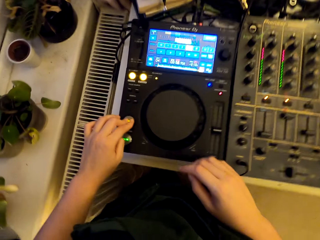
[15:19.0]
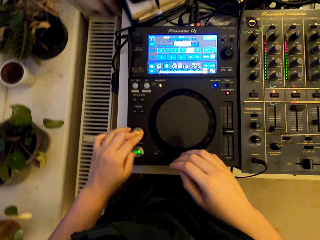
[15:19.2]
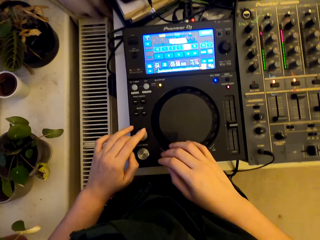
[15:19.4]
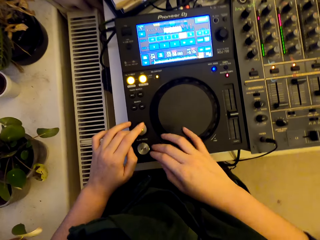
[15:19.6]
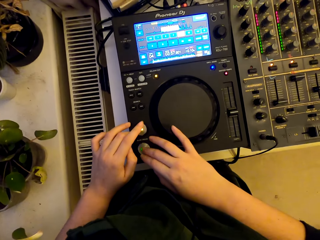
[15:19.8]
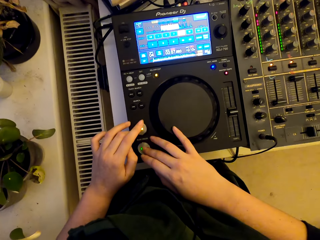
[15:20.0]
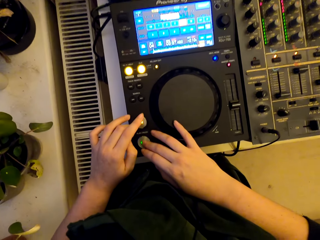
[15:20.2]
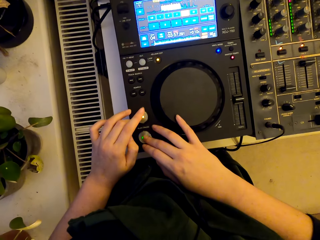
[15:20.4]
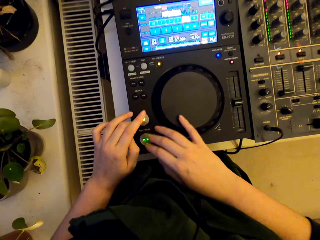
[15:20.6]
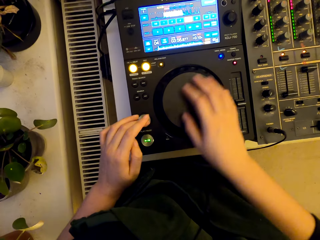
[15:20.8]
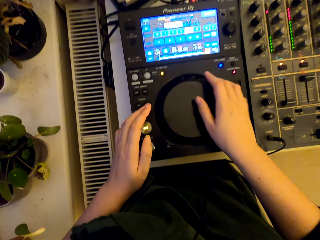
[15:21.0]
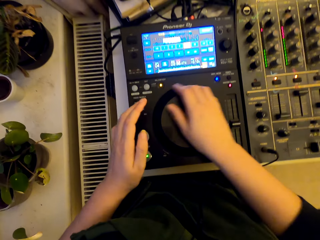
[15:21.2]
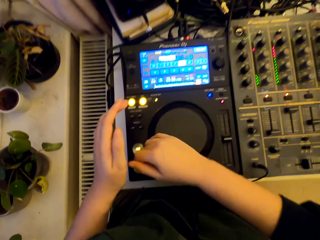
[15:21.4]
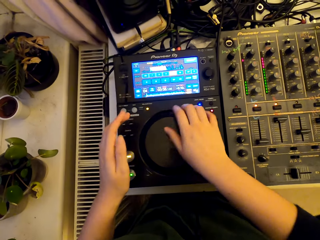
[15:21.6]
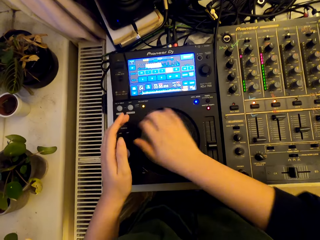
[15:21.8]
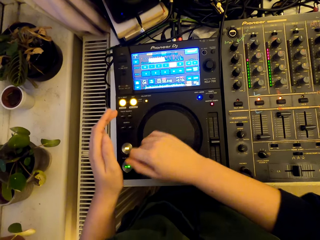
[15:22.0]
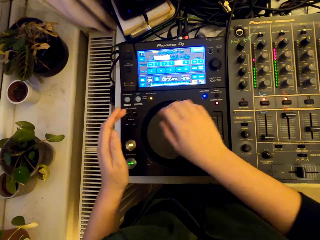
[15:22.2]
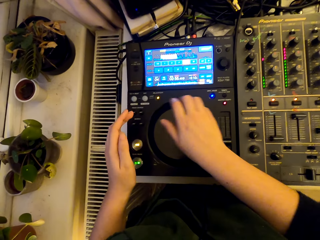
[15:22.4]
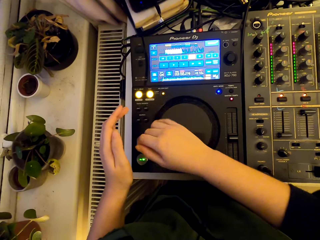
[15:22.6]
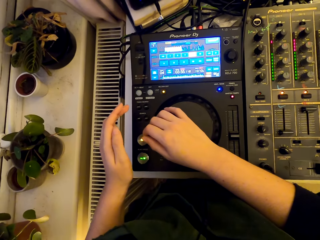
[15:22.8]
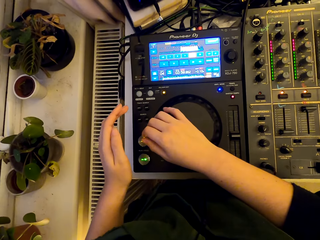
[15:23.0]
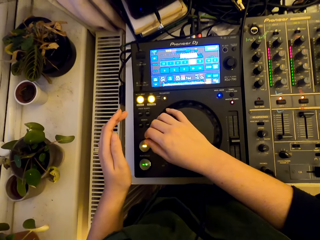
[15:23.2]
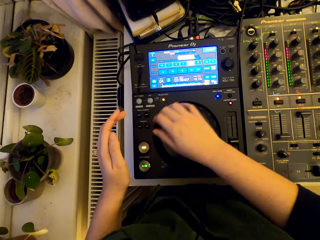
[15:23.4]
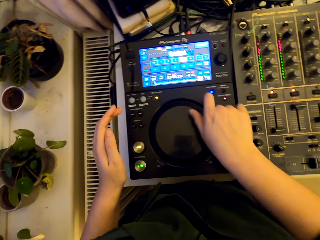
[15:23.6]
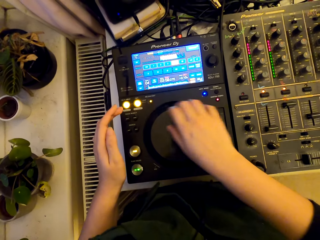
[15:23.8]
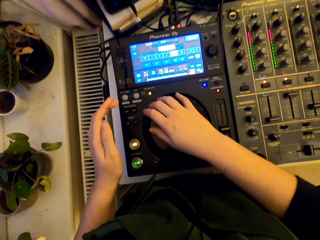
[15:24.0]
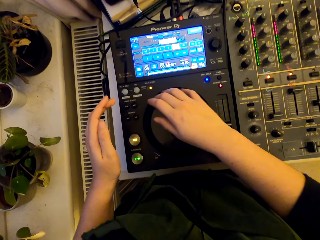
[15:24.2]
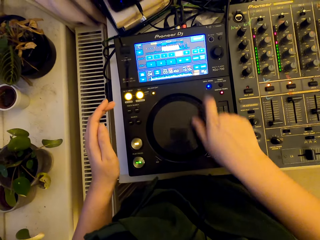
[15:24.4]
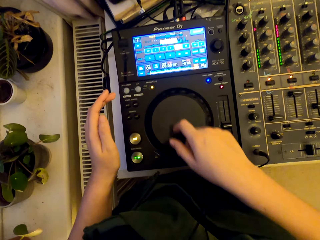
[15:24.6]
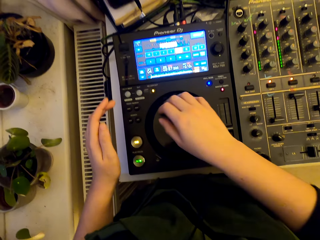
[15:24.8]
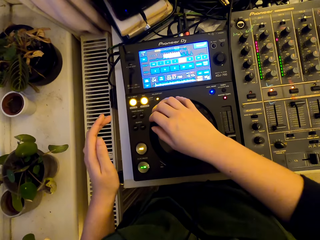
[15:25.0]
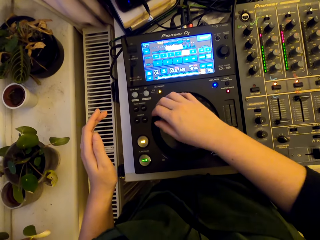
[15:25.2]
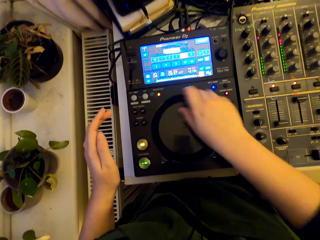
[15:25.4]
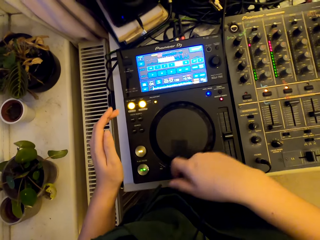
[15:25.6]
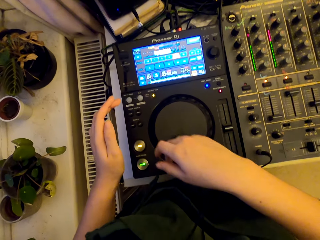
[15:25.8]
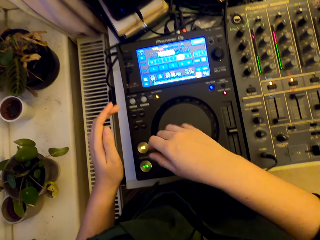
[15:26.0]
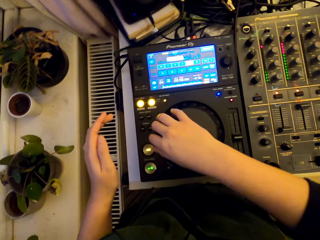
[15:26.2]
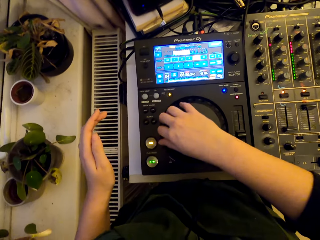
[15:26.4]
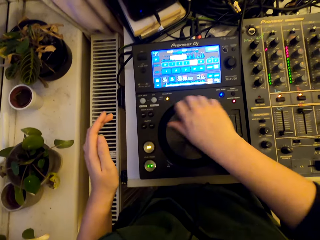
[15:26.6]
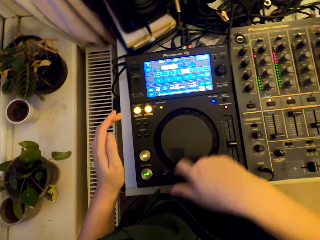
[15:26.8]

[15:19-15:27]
The camera wearer spins the jog wheel.

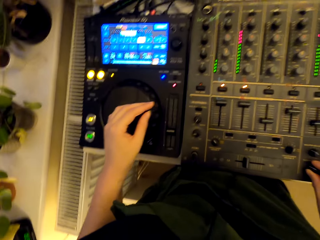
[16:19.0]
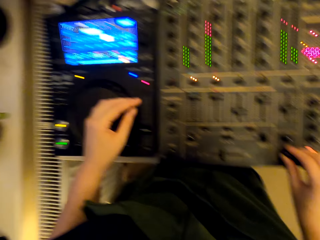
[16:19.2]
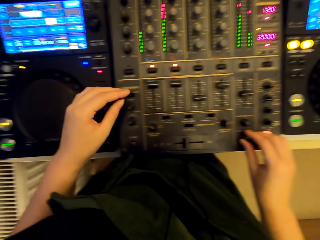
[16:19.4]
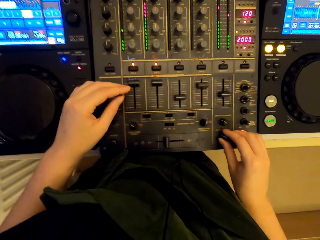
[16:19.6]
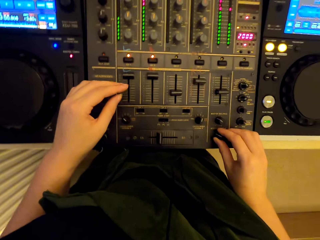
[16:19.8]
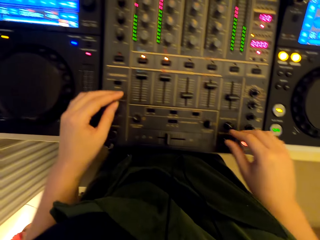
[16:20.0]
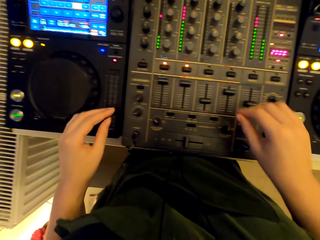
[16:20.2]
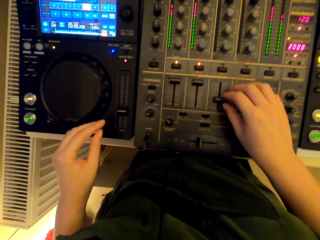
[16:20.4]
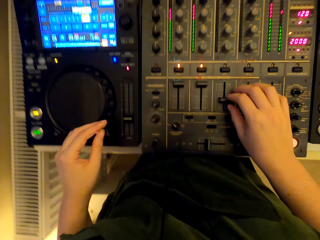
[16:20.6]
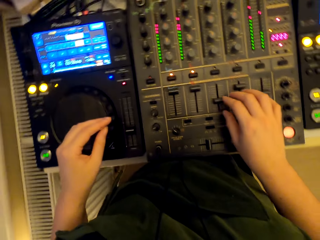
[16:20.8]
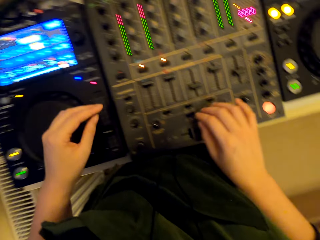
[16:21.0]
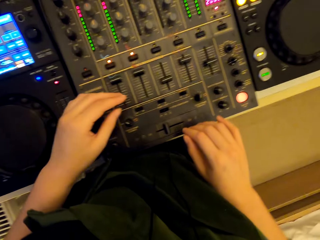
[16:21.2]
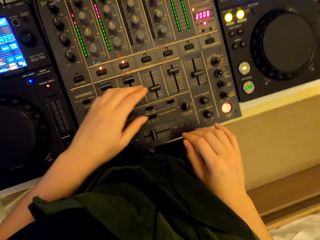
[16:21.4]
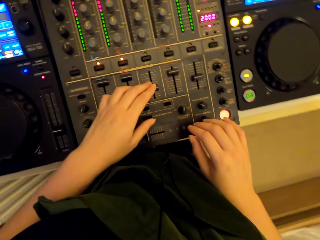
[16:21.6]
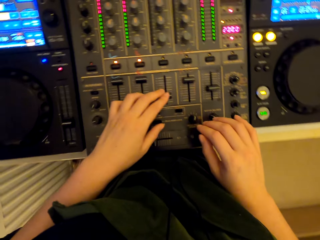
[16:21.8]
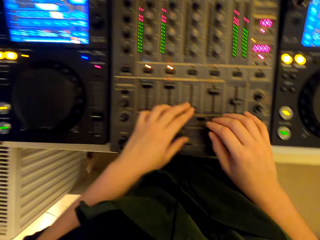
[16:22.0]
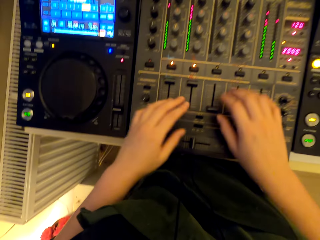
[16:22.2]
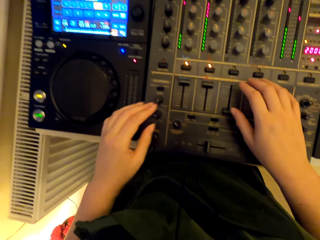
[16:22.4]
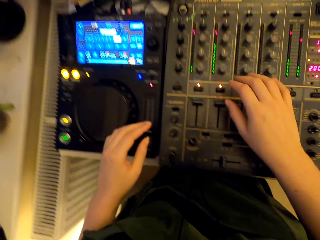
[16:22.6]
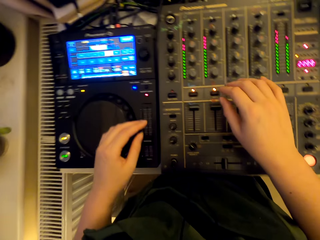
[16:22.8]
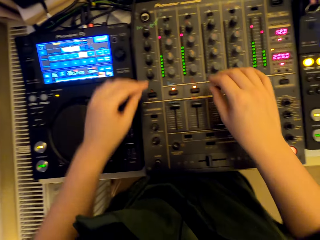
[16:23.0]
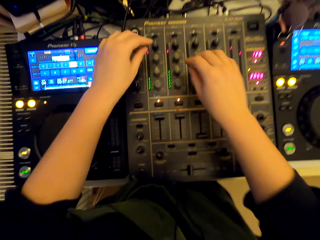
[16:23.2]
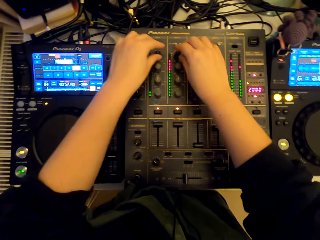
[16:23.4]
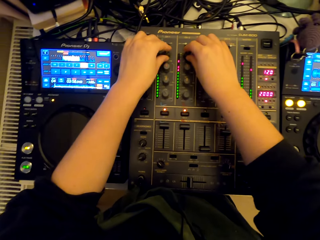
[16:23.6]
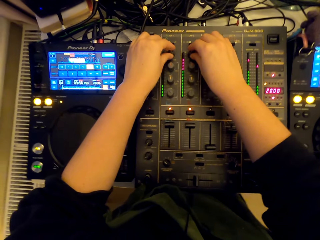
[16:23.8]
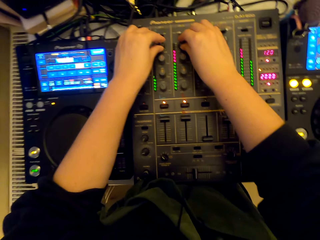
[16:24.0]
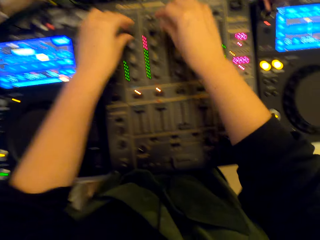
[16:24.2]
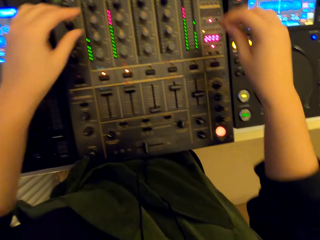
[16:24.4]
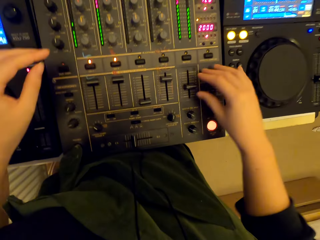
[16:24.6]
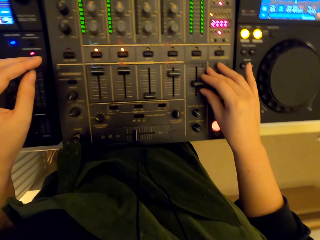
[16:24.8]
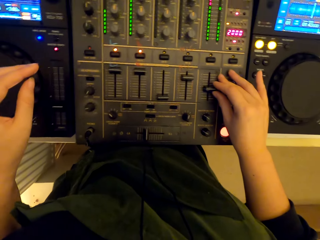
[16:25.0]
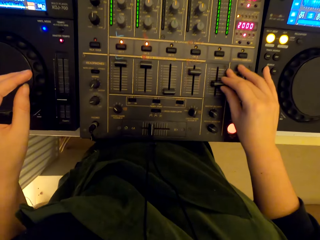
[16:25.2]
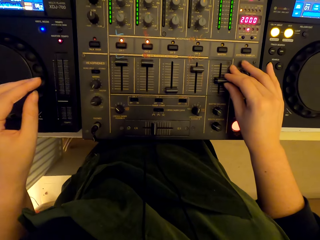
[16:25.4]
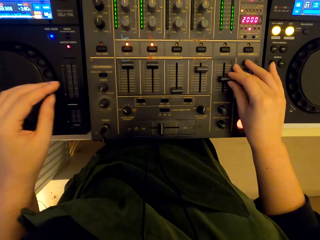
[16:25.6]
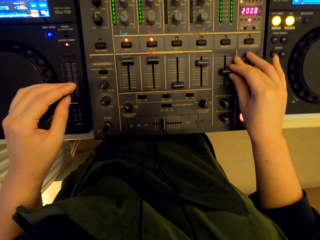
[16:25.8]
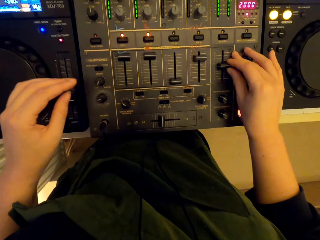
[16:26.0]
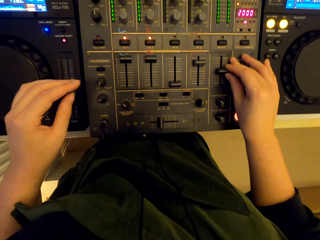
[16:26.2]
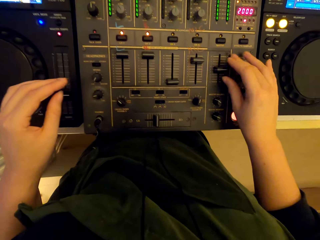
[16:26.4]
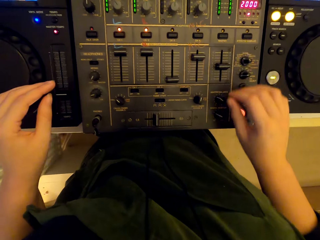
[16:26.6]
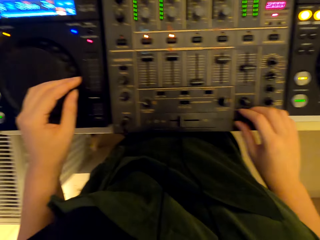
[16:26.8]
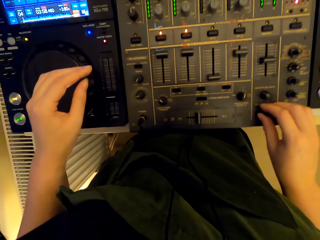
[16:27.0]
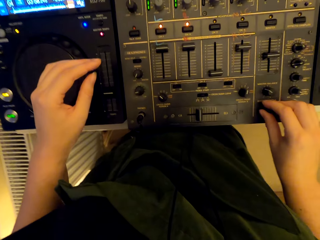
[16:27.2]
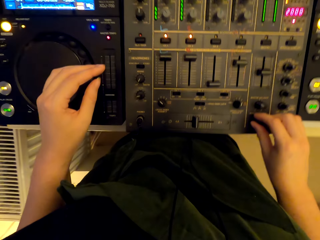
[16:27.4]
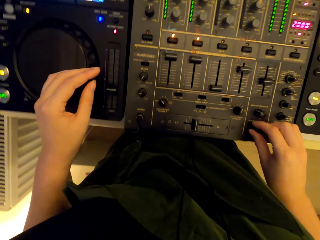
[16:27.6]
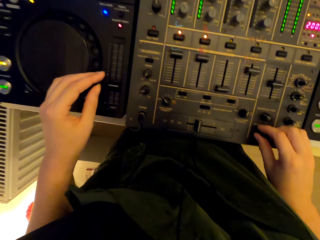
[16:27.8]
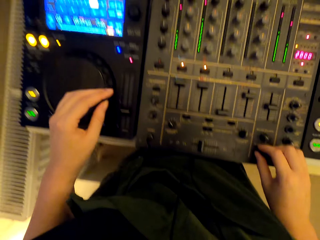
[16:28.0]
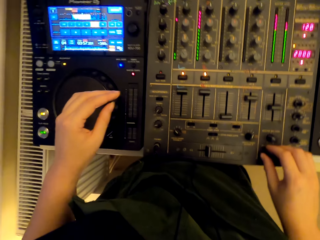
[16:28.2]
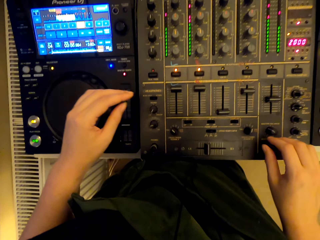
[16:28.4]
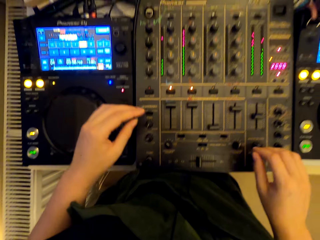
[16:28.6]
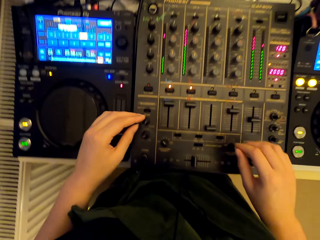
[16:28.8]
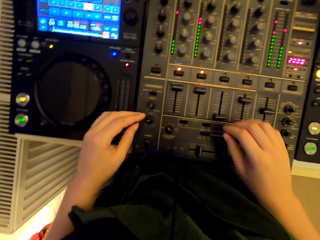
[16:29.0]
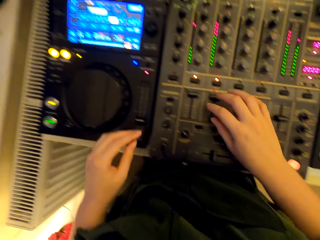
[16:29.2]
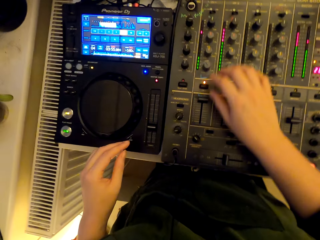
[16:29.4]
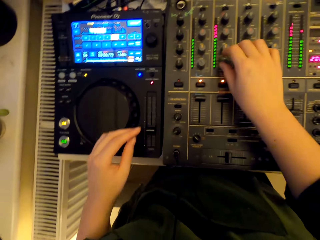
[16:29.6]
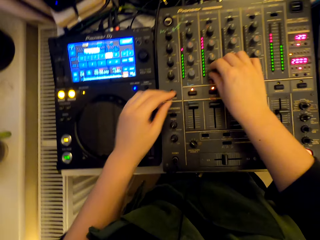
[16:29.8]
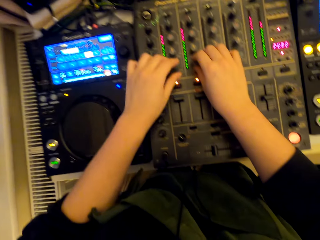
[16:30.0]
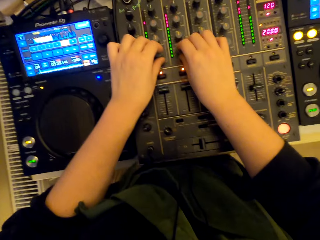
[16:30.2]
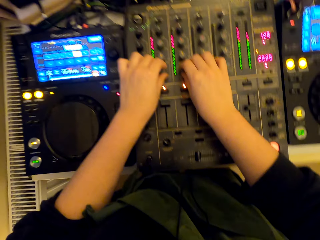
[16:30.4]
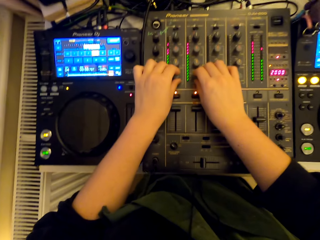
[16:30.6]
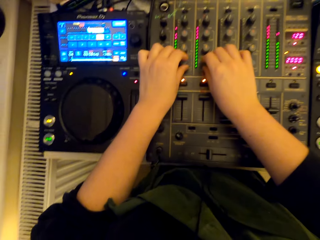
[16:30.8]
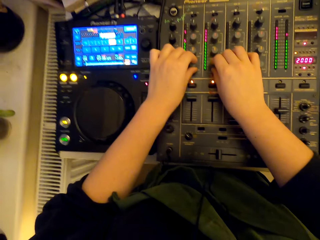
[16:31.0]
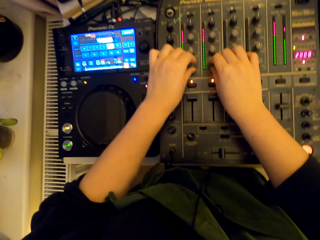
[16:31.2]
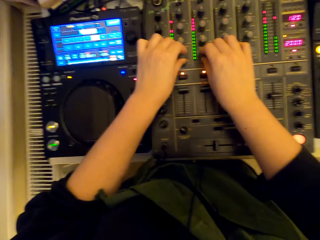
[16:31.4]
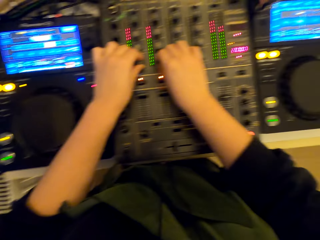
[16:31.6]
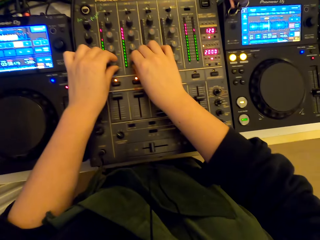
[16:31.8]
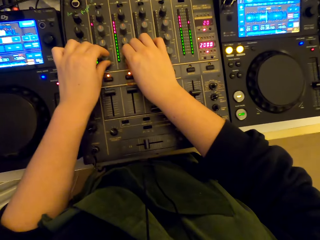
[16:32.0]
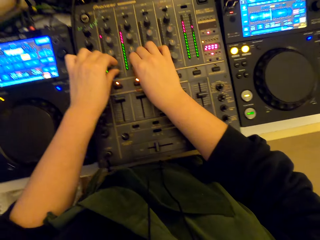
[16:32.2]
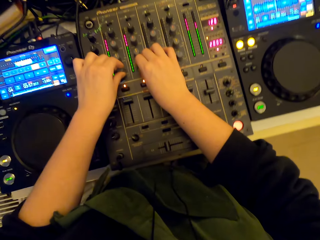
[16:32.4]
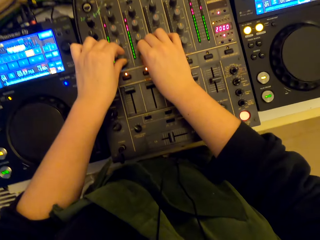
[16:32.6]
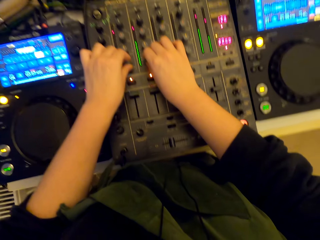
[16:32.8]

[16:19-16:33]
The camera wearer adjusts the pitch slider. They turn the knob. They adjust the pitch slider. They turn the knob.
